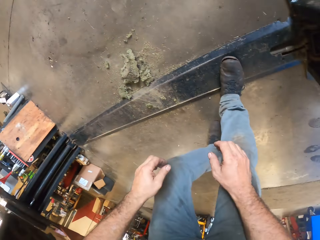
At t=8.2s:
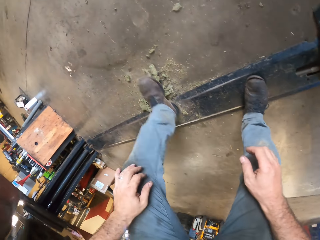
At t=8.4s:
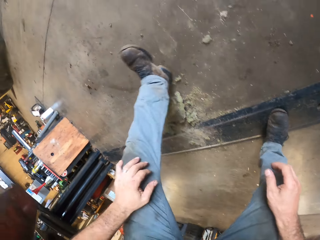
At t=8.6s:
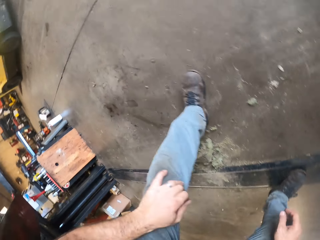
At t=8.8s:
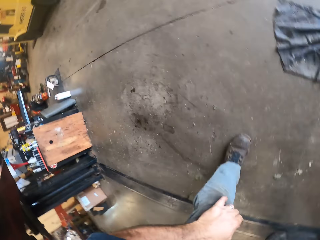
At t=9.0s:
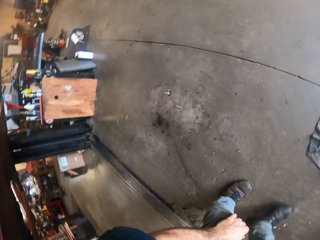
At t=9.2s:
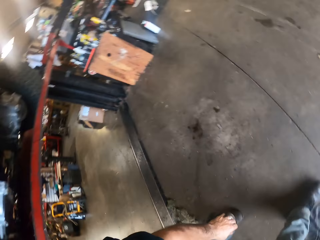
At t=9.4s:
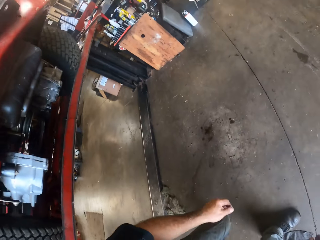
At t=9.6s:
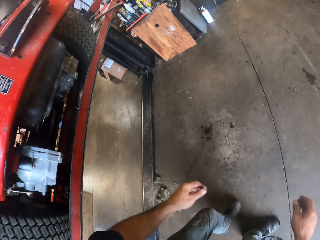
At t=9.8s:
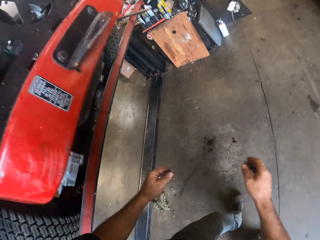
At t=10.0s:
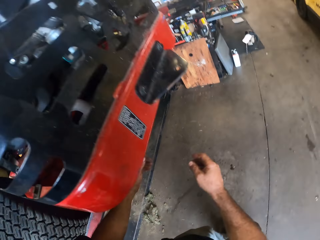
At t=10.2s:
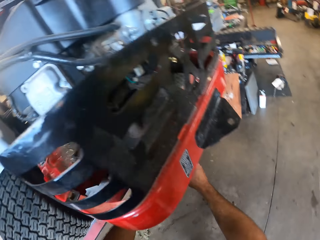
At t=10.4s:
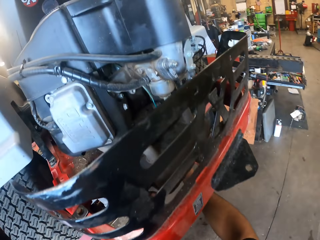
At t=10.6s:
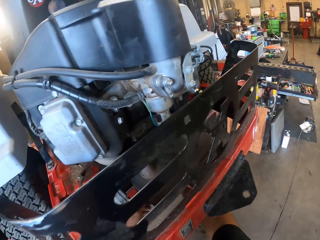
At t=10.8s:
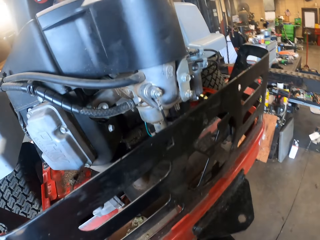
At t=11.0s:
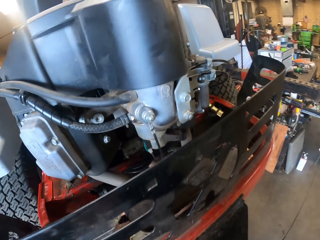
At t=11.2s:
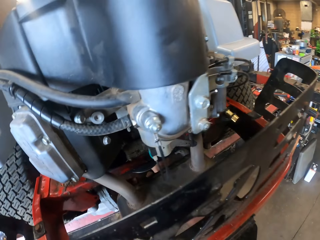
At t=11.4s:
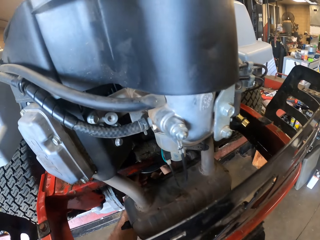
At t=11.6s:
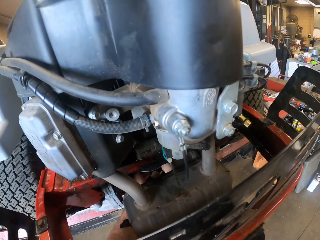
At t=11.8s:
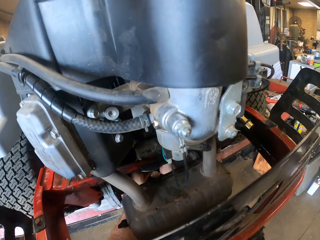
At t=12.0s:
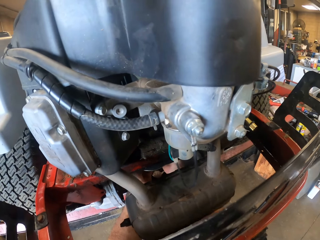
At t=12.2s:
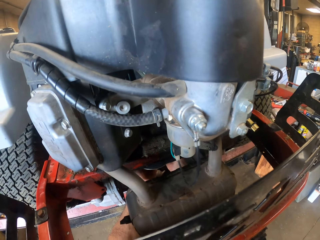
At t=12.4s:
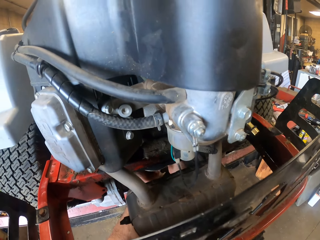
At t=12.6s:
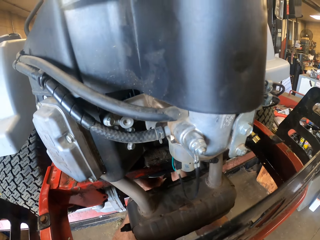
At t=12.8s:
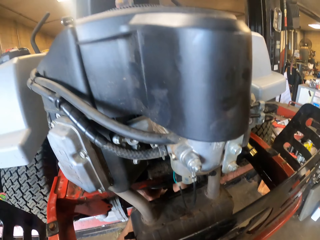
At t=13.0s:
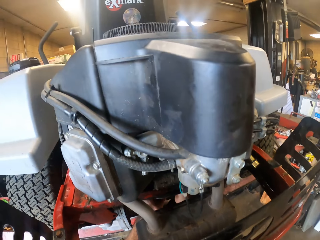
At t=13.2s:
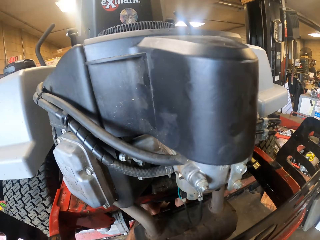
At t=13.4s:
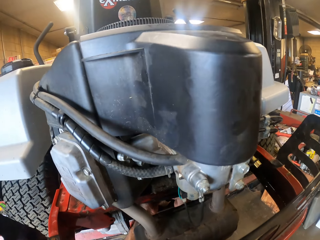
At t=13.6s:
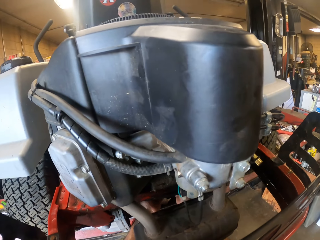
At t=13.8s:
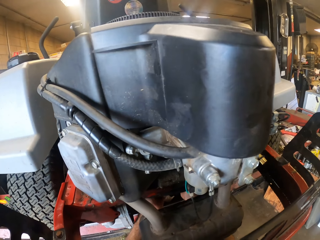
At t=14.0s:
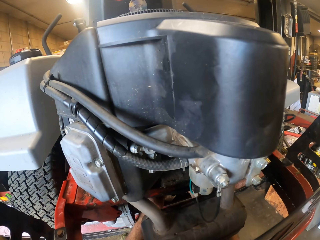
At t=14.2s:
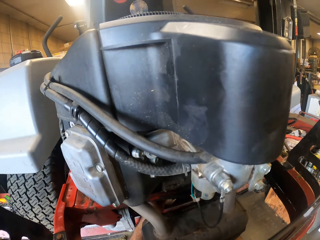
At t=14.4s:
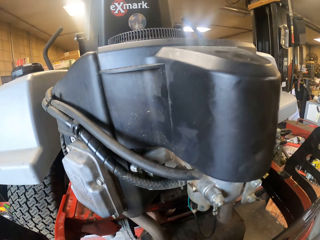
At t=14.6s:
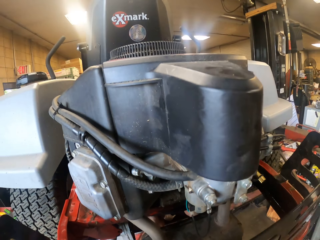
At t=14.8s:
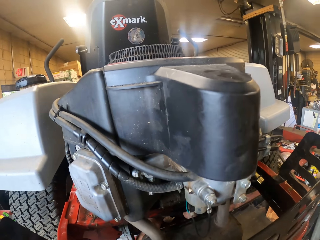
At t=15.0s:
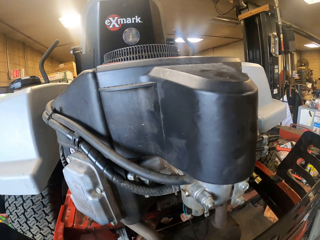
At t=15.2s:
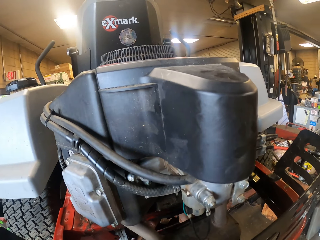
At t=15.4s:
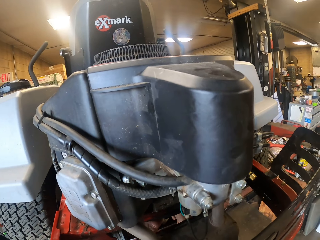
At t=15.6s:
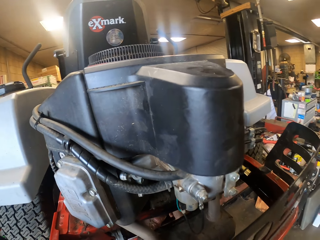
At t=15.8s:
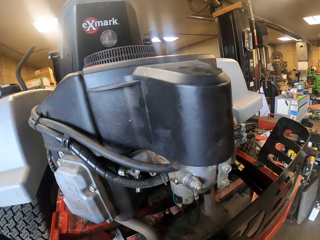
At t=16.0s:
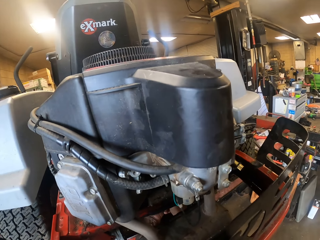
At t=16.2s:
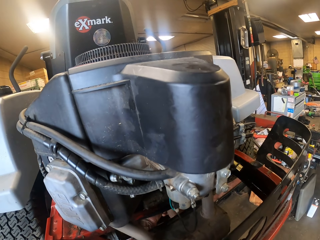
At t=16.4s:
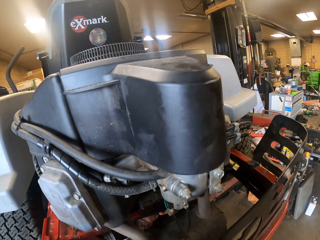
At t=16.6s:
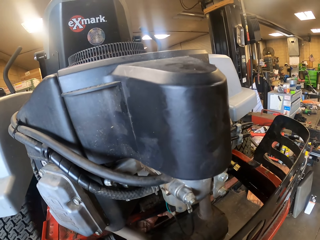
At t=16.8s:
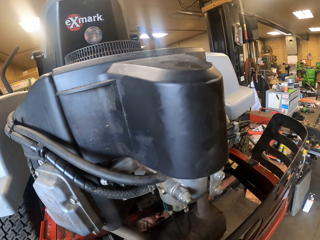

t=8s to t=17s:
The camera wearer moves forward. He walks in the workshop. He stares at the lawn mower. He fixes the lawn mower engine with his hands.

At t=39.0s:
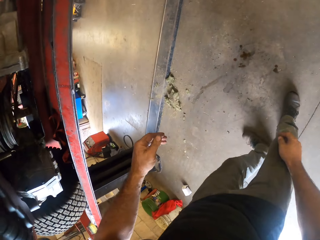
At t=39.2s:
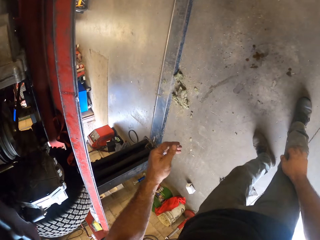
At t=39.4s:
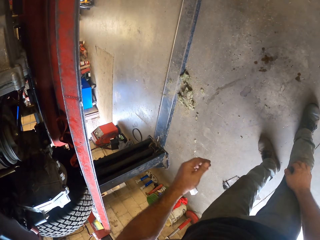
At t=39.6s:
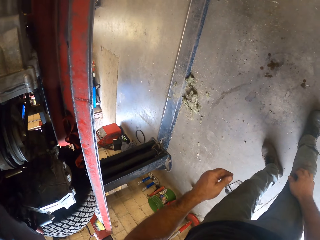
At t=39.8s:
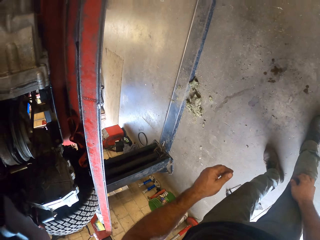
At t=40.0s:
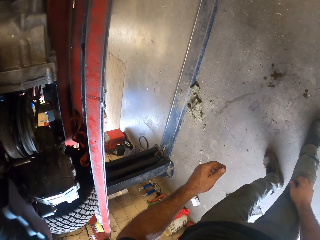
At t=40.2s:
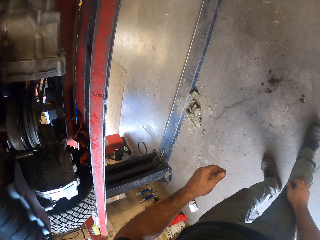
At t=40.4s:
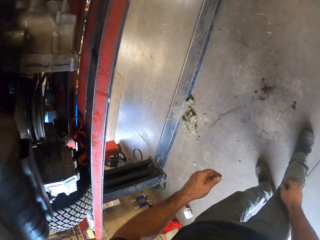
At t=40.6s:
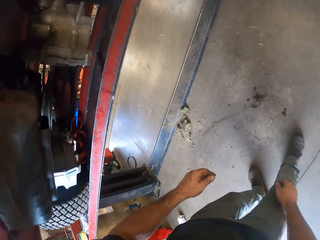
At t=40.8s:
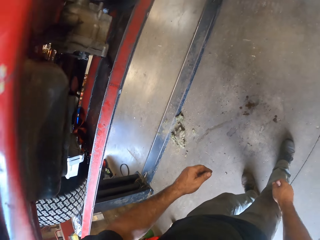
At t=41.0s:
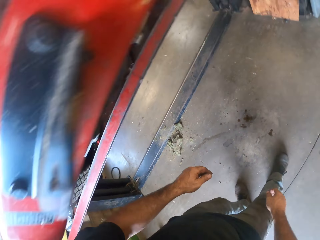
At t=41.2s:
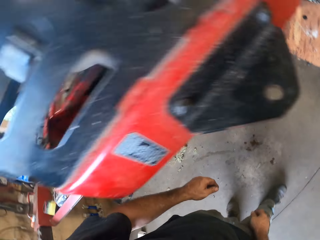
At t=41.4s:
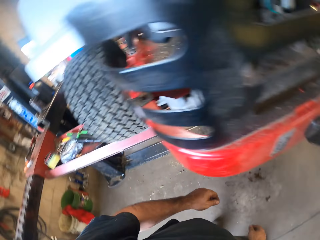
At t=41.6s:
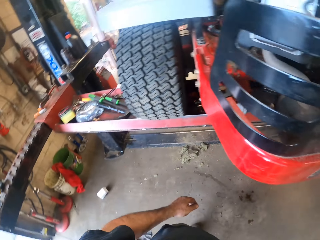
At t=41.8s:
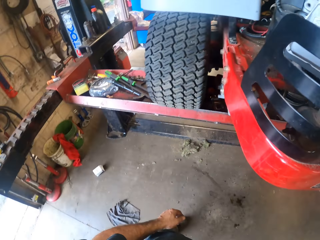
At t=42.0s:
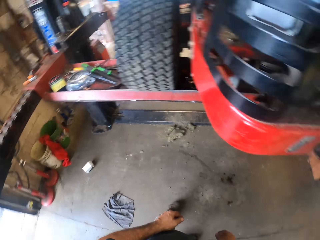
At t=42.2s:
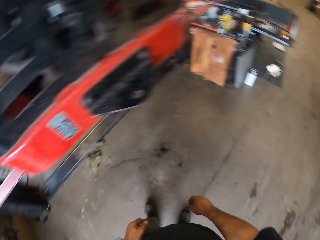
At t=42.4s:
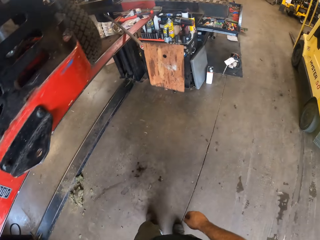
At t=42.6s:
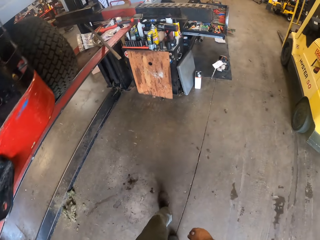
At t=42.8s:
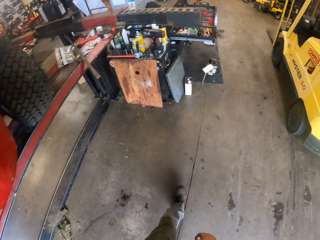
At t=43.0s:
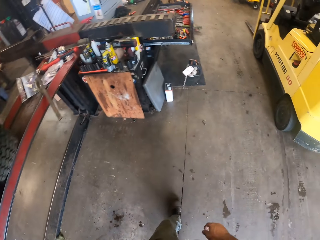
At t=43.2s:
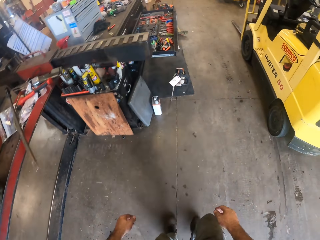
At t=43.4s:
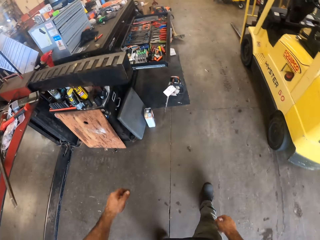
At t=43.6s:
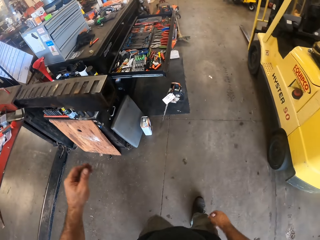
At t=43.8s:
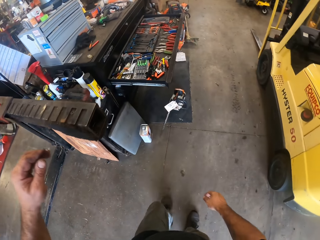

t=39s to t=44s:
The camera wearer looks around the workshop. They walk around the workshop.

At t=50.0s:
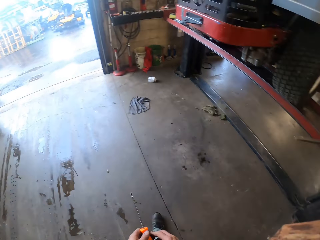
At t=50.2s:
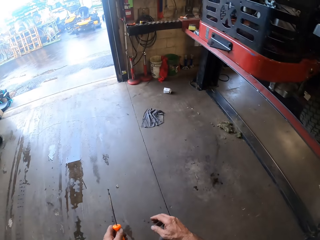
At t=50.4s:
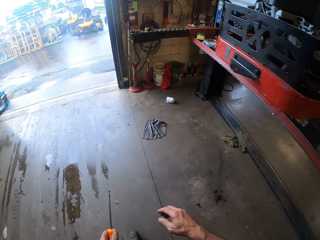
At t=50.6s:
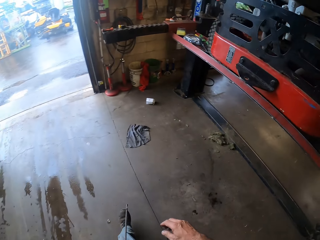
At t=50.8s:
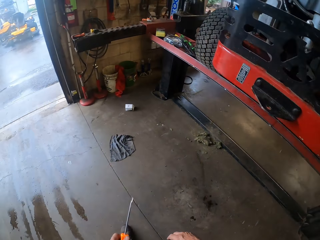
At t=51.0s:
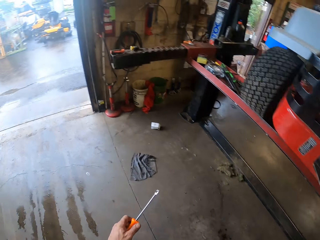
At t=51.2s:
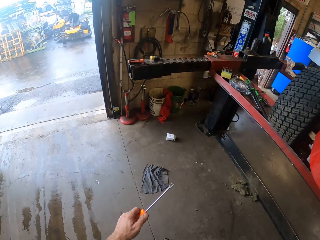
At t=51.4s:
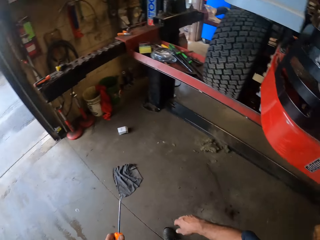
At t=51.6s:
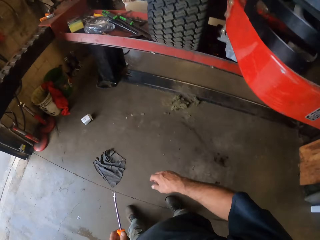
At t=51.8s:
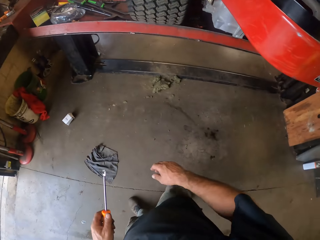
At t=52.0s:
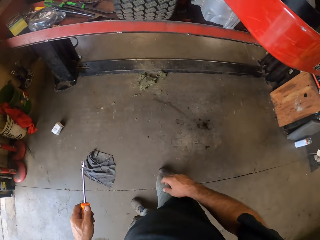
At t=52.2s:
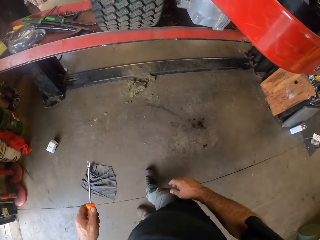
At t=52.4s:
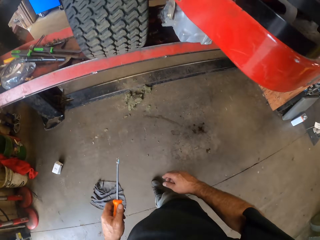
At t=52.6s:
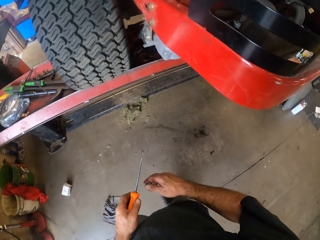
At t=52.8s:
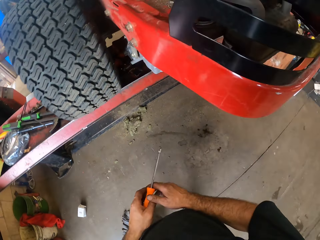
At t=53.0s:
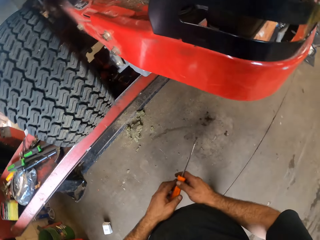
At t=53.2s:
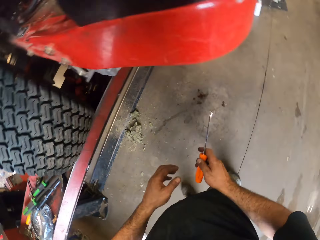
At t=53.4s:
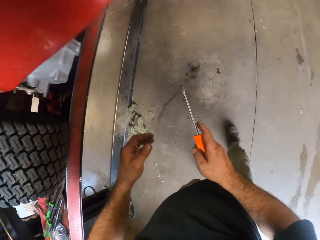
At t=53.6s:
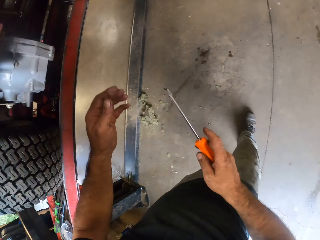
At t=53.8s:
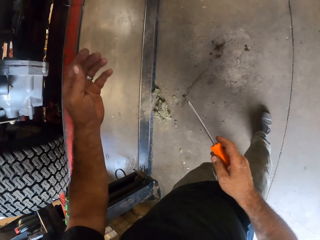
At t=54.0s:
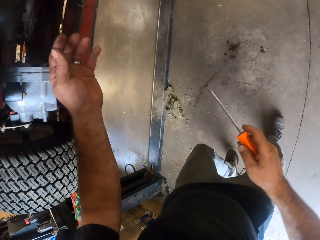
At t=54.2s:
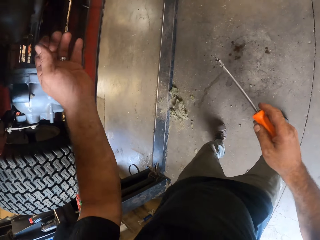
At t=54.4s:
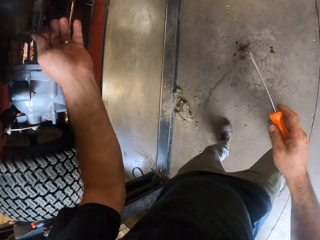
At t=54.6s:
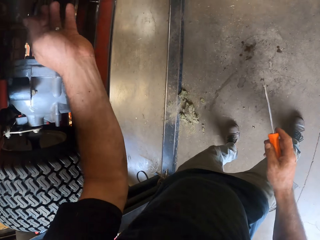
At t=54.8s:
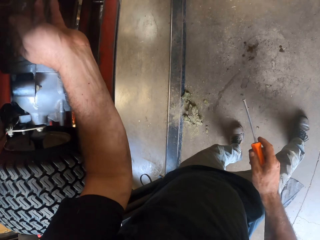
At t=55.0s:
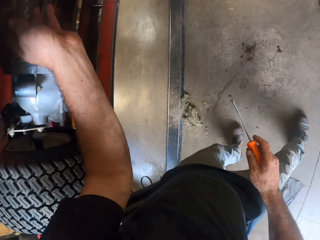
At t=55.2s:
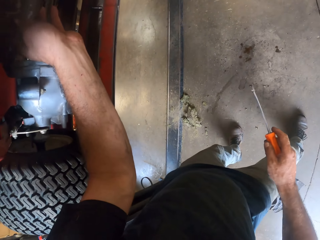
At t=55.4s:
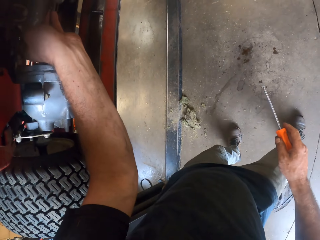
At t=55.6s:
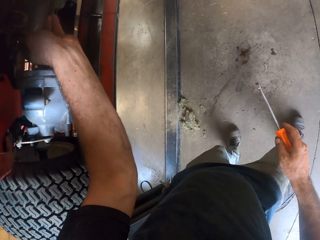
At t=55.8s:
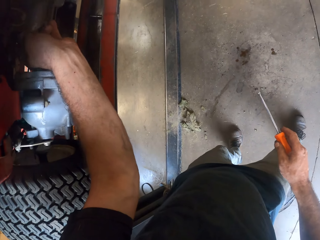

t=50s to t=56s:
The camera wearer passes the screwdriver from his right hand to his left hand. He passes the screwdriver from his left hand to his right hand. He fixes the lawn mower with the left hand.

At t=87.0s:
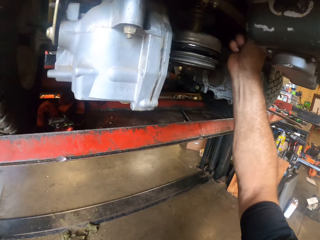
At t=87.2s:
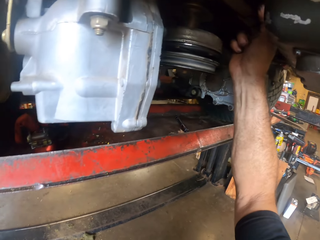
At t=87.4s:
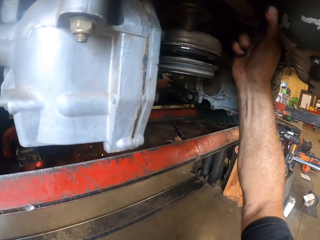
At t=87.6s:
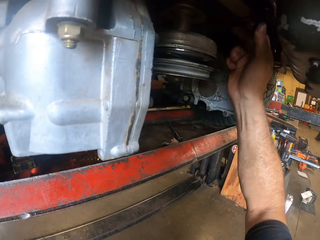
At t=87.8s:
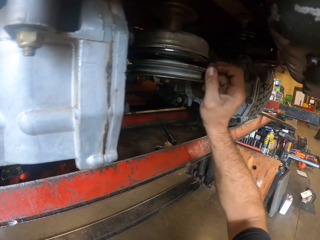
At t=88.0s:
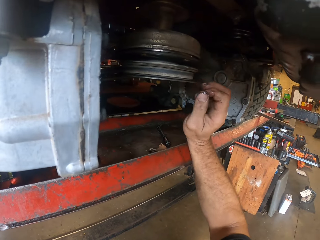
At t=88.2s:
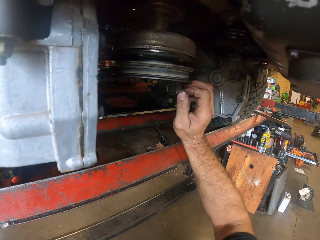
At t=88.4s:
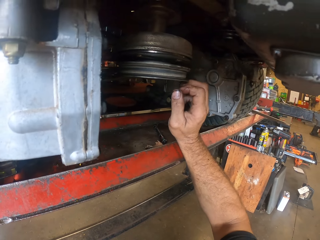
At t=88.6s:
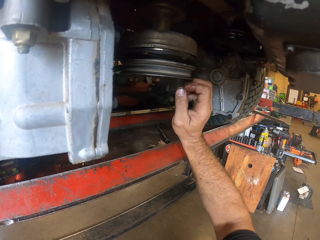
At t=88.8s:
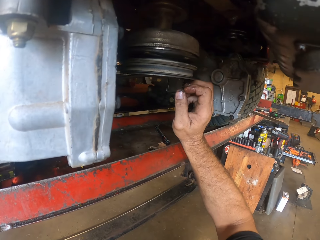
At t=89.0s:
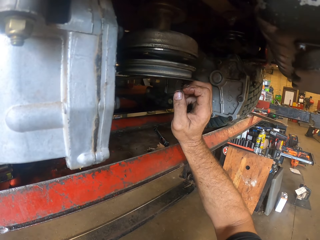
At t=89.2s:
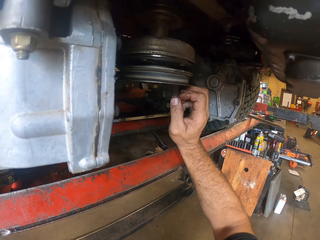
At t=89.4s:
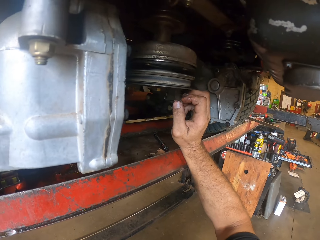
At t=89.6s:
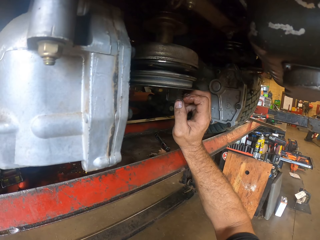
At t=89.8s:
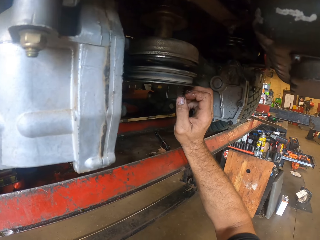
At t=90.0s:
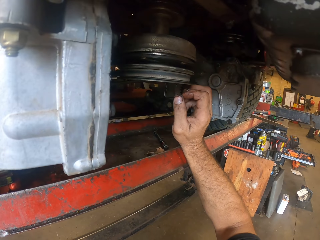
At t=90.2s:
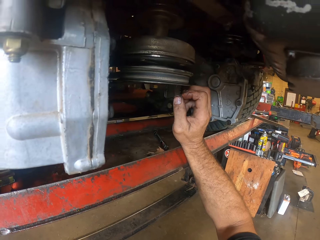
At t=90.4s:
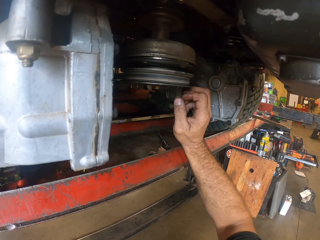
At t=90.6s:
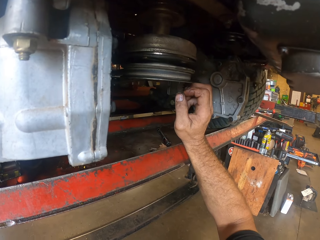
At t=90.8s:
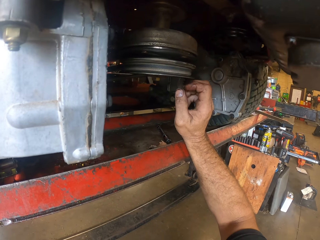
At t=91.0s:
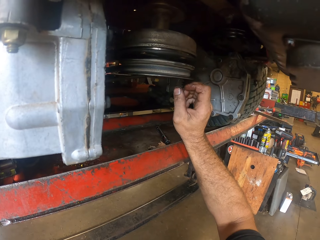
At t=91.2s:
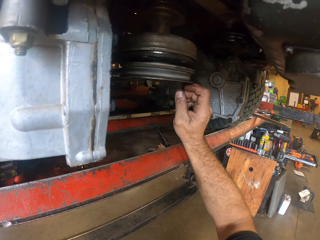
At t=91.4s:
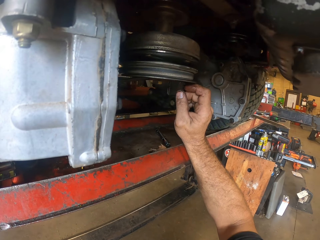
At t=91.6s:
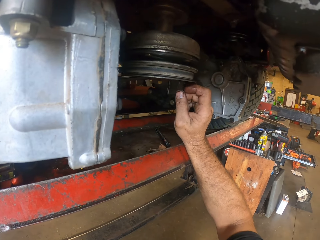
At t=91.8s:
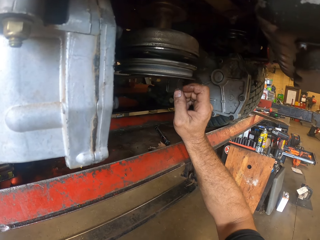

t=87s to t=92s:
The camera wearer stares at the lawn mower.
